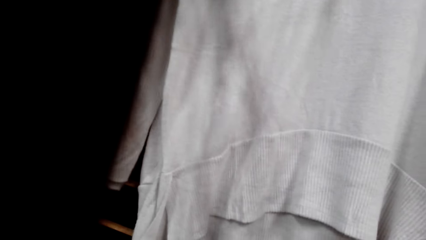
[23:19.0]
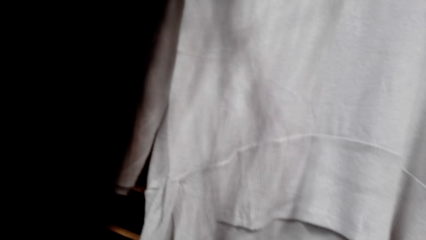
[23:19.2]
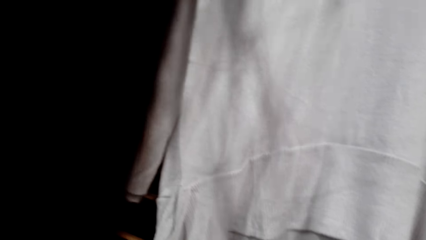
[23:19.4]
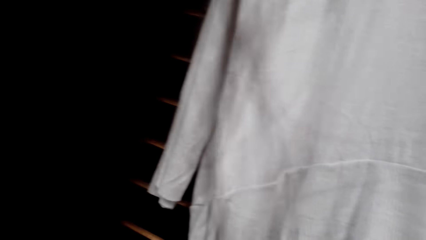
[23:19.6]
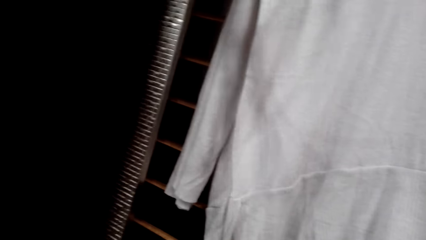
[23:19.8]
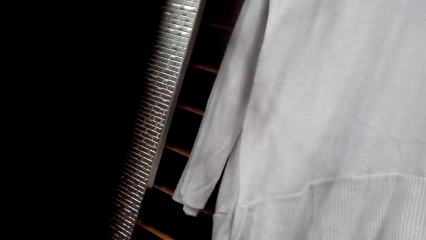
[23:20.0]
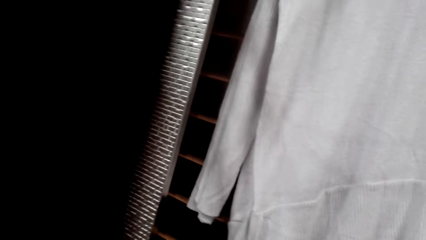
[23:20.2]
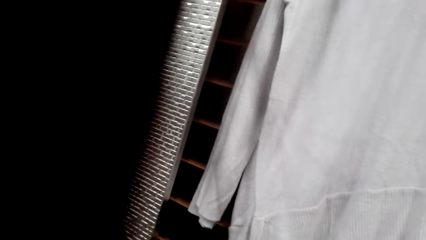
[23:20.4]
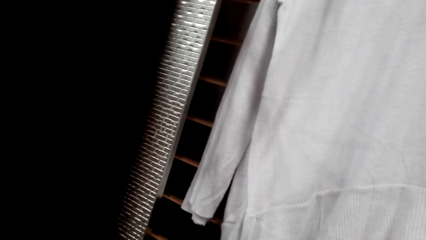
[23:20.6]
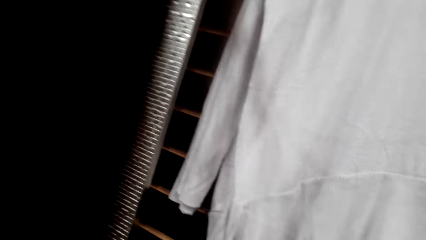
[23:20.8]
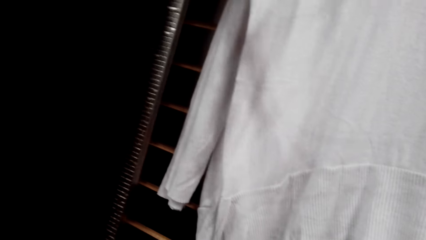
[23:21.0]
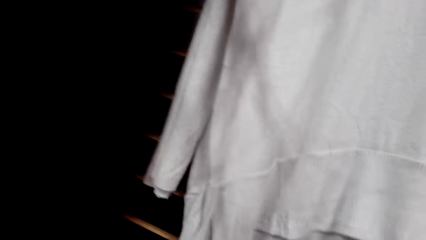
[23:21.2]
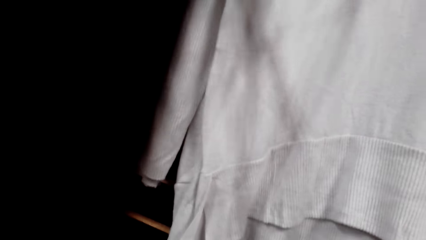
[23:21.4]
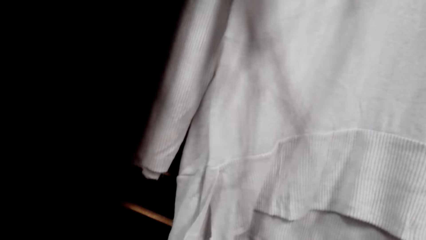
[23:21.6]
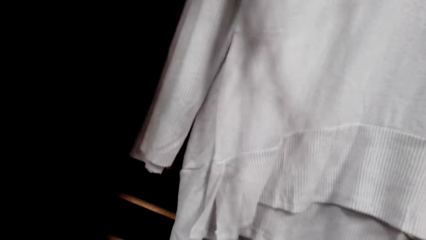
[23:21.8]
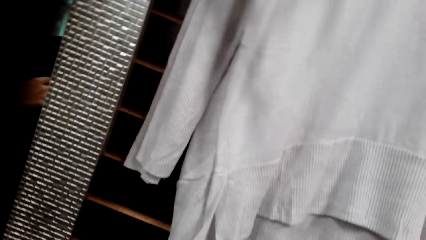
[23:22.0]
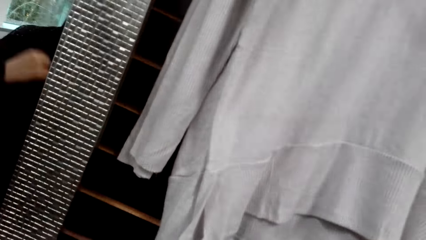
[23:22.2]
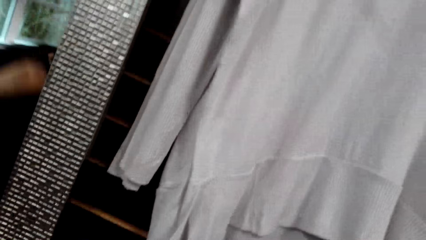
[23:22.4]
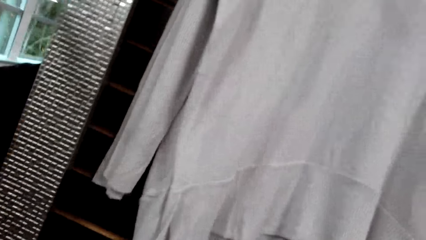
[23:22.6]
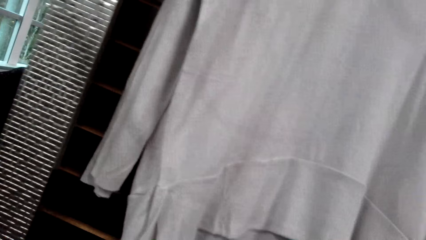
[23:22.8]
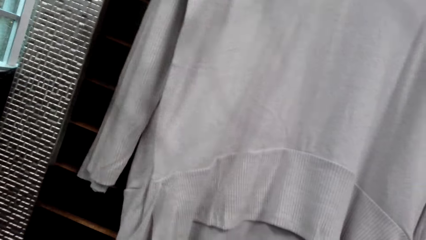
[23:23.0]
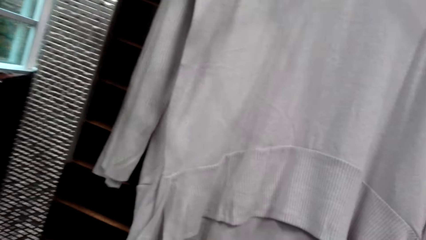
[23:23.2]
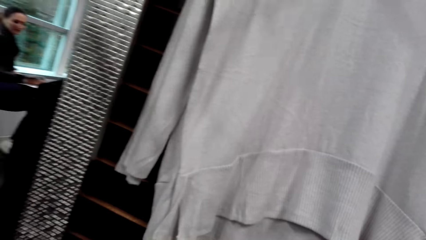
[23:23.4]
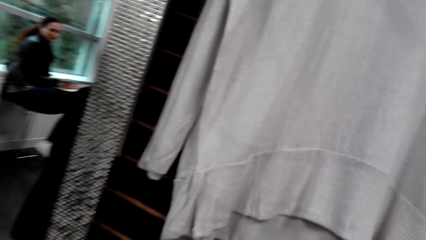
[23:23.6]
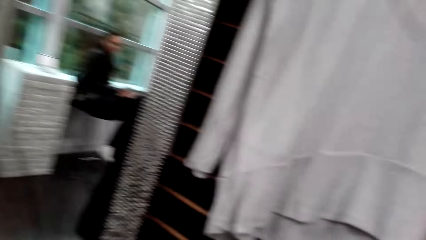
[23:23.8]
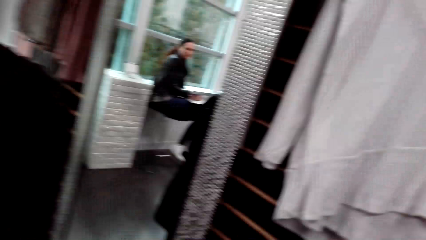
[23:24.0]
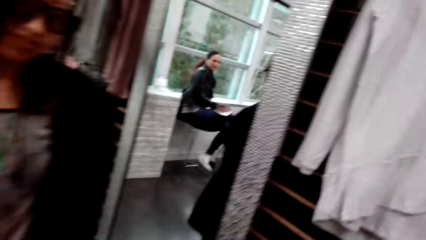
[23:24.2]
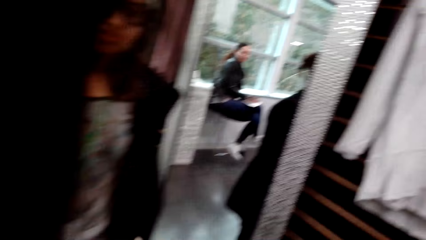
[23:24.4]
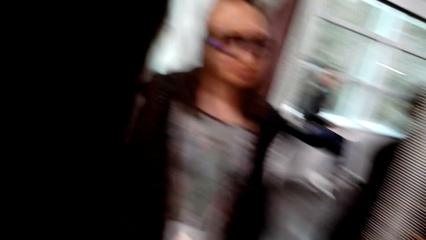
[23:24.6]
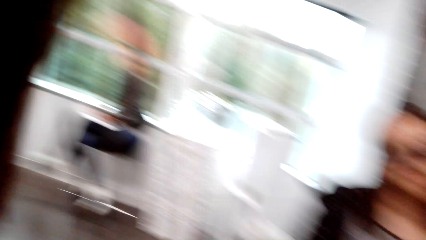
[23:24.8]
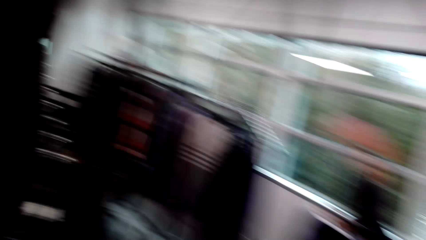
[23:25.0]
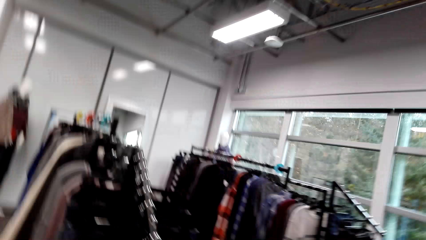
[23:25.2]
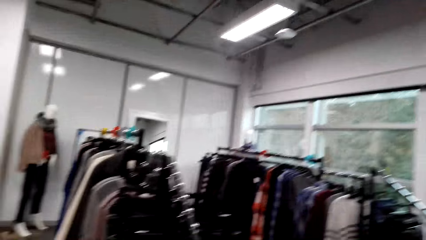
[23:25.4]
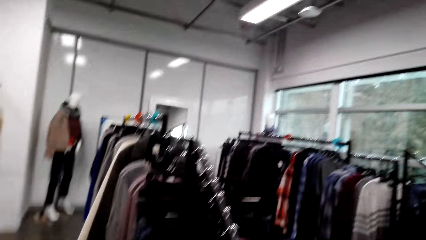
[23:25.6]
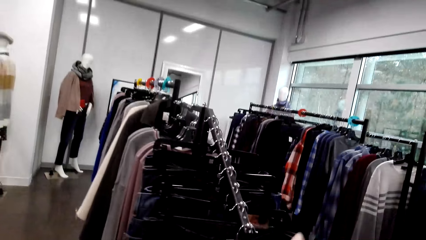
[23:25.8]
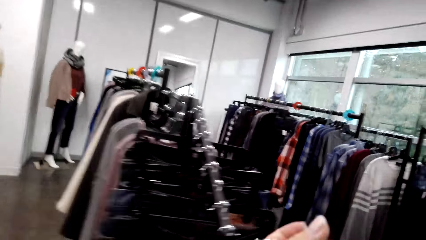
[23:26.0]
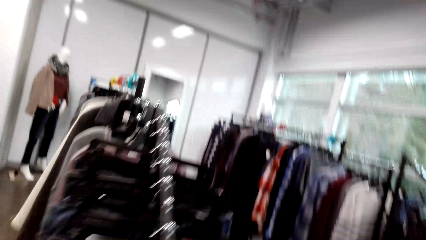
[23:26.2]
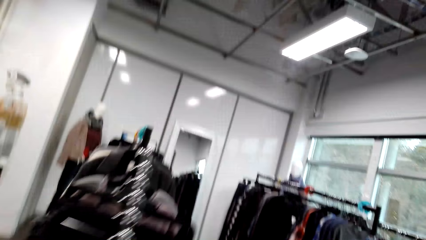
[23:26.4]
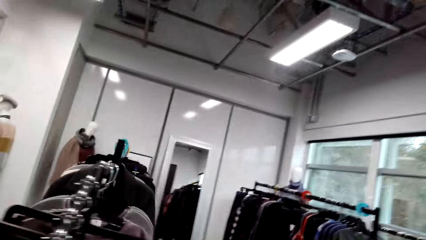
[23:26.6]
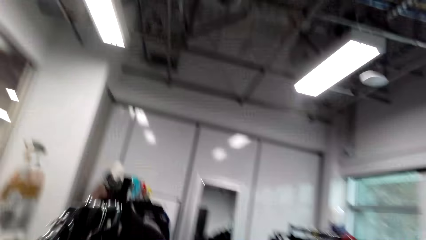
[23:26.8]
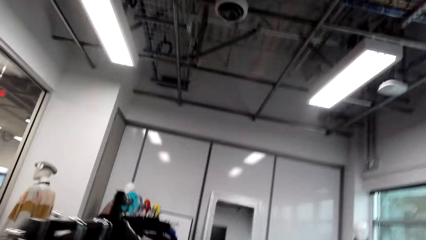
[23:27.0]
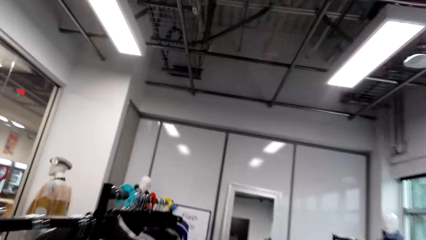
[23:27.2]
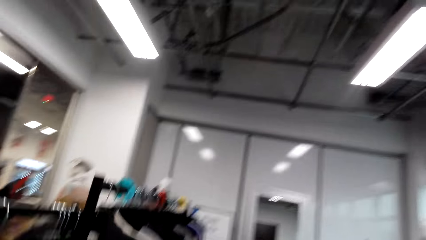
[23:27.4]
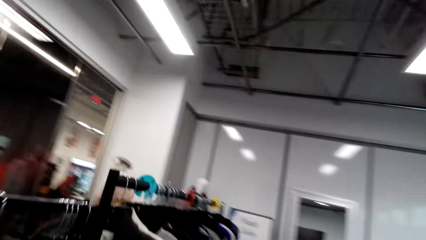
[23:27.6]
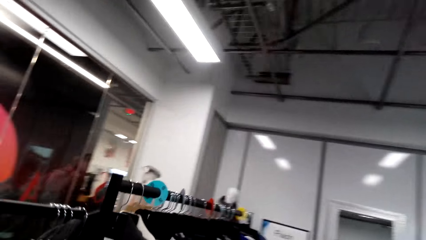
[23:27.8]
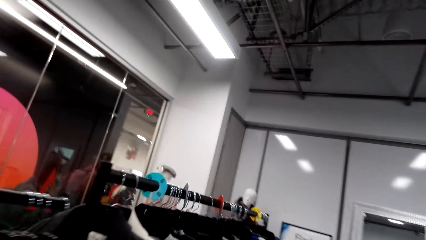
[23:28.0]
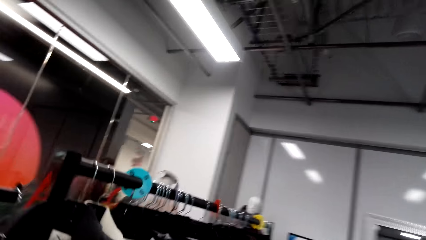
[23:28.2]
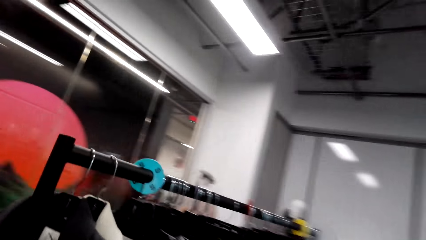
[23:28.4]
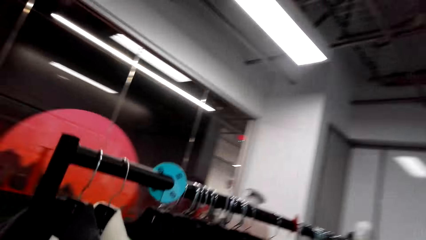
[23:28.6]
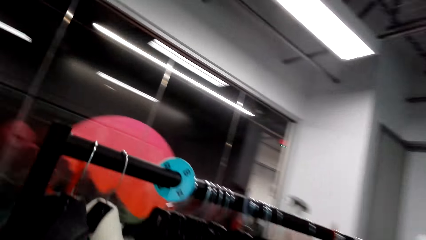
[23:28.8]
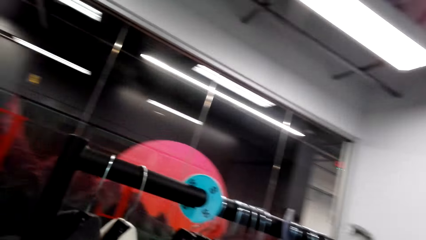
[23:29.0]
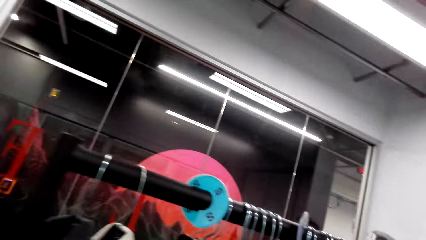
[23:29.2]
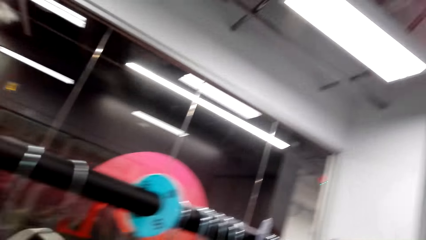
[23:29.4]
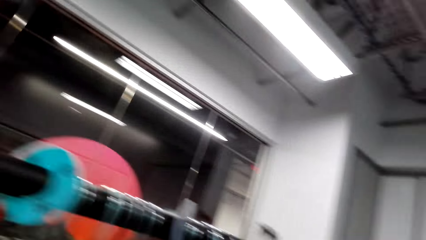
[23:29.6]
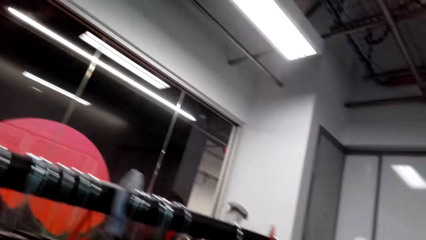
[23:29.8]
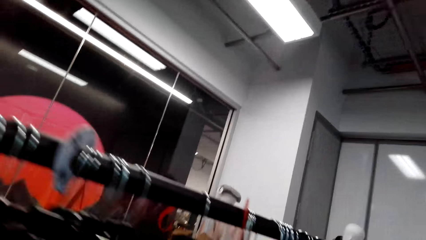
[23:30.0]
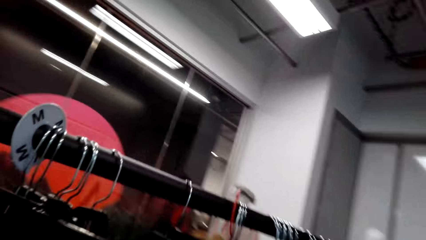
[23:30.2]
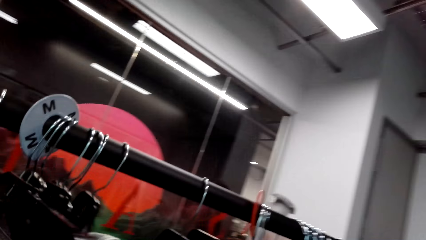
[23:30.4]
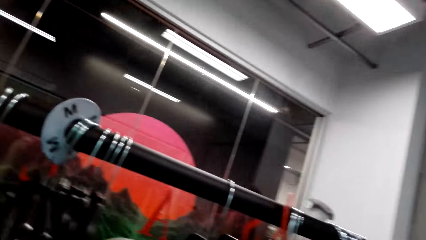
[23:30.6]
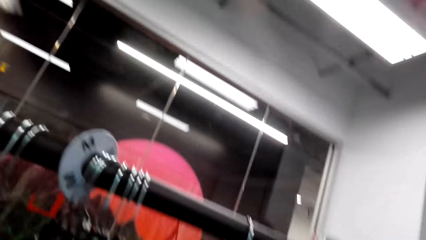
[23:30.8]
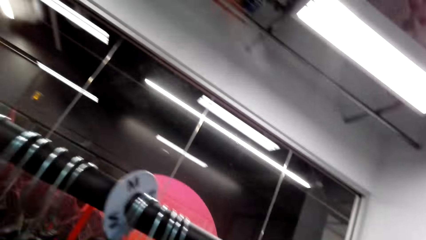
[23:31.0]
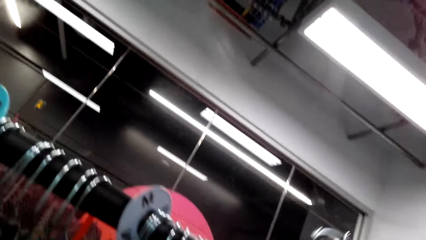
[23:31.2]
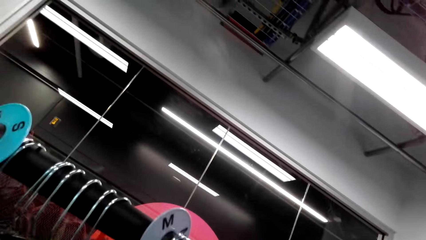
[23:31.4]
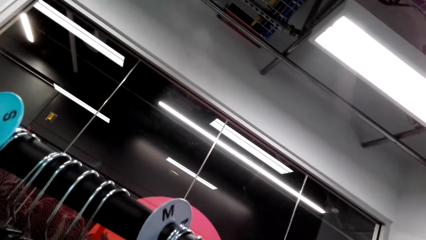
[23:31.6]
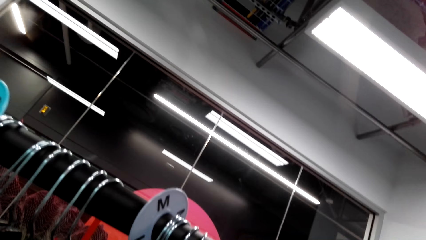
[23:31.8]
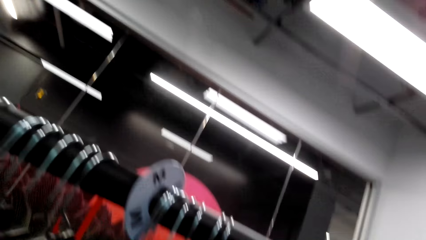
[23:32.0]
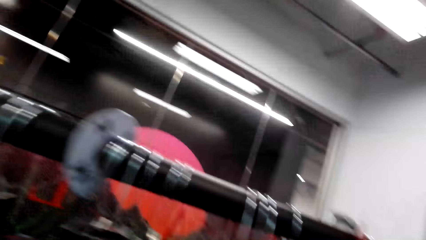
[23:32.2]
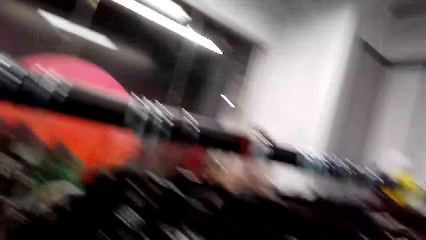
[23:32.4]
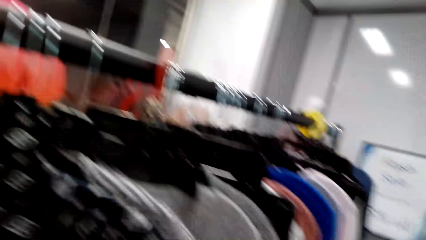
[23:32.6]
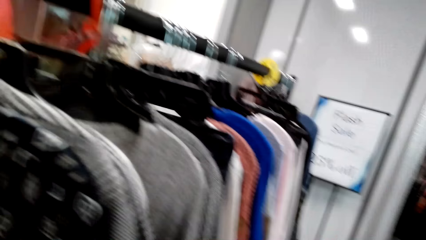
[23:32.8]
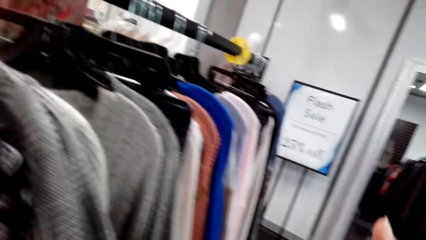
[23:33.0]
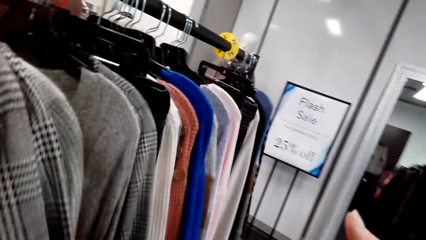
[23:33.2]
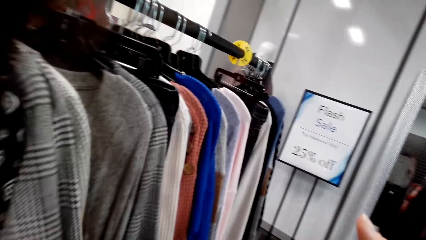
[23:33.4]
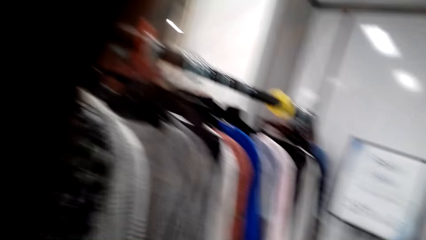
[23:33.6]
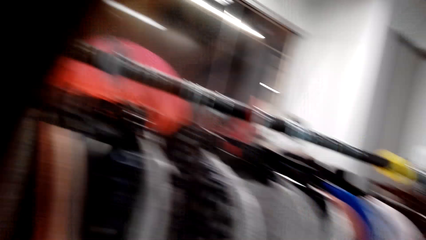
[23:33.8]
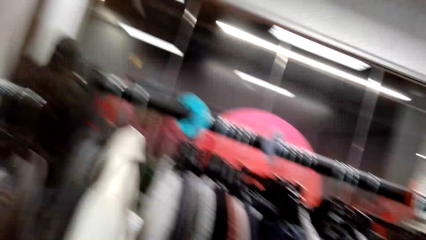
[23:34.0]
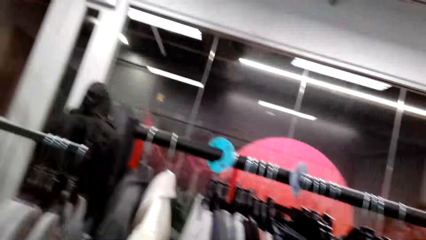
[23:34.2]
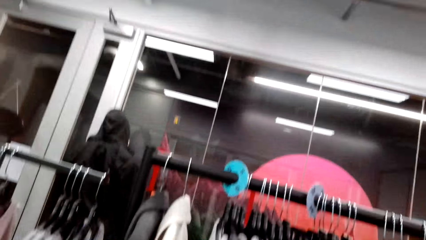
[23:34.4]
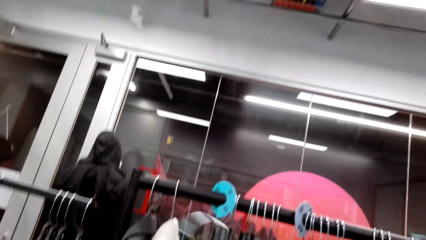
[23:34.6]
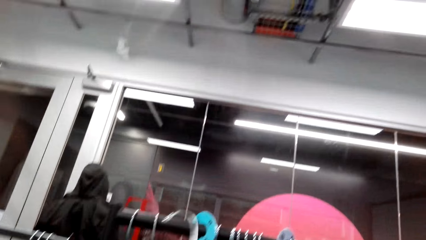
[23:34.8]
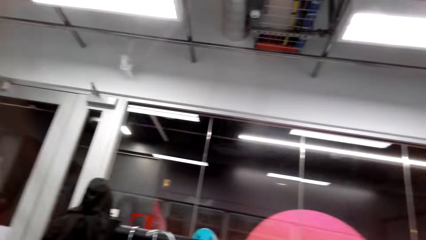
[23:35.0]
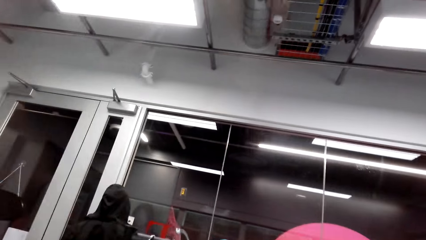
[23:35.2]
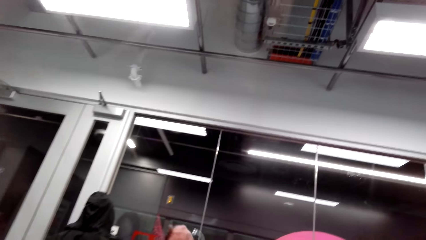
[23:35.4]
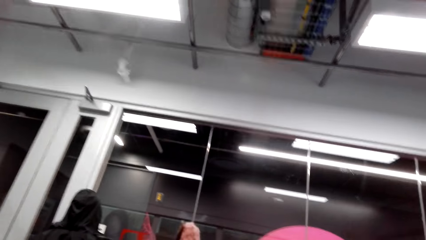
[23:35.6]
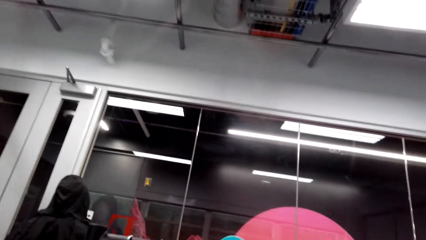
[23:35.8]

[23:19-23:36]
The camera wearer turns around. They walk in the store. They hang the cloth. They touch clothes on the rack.
